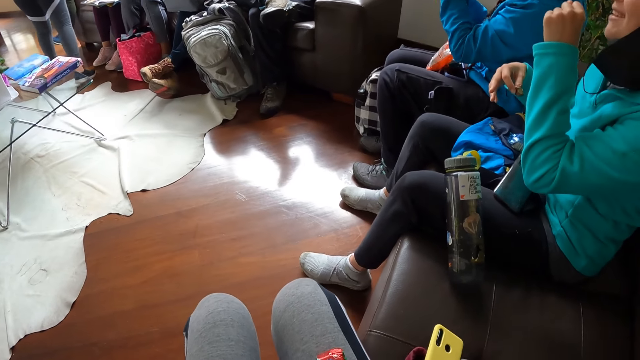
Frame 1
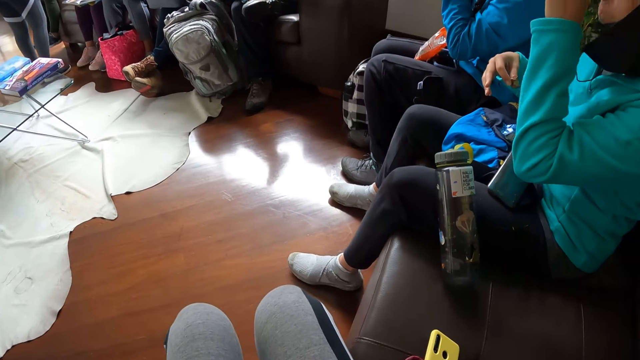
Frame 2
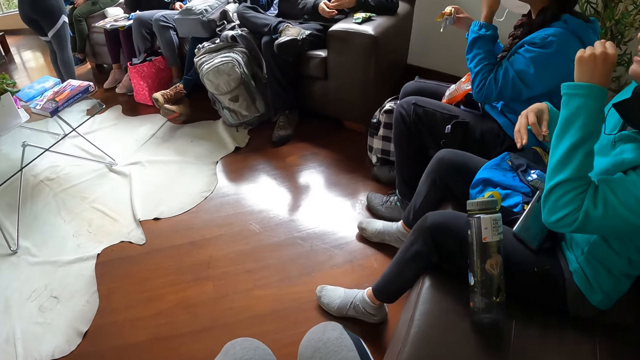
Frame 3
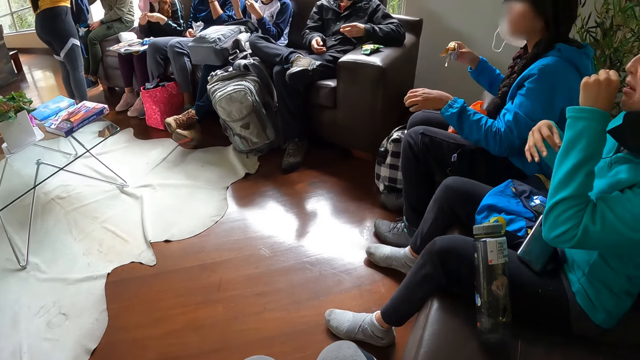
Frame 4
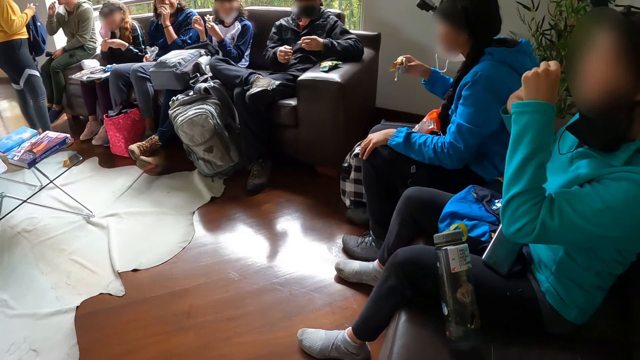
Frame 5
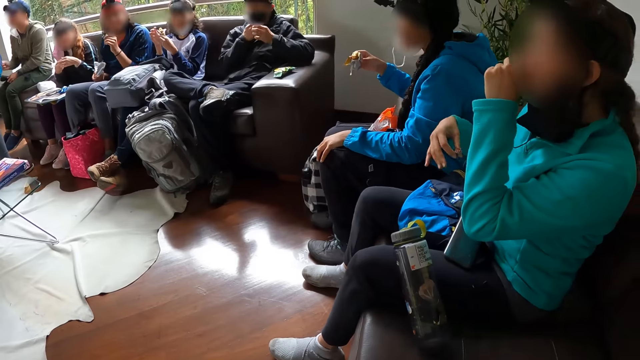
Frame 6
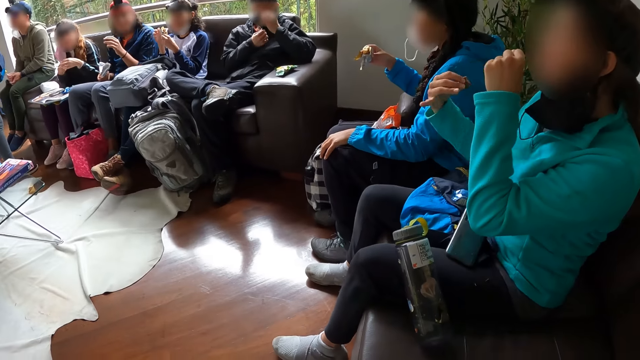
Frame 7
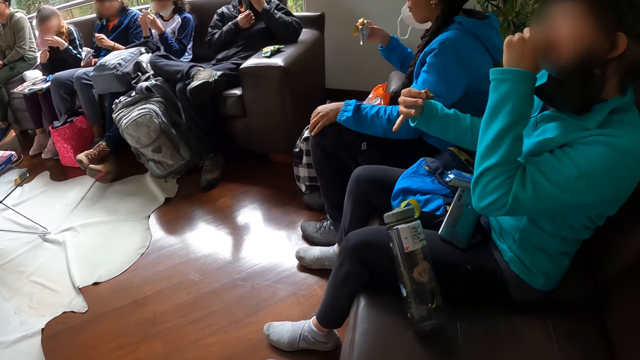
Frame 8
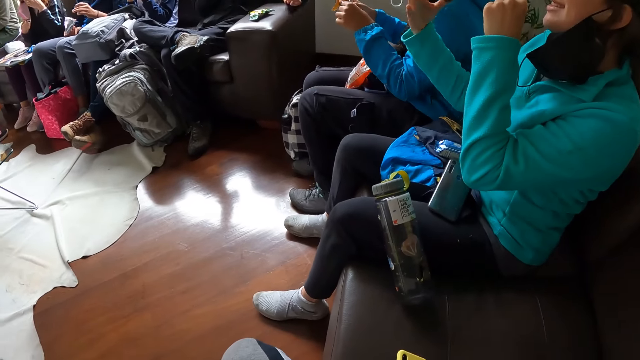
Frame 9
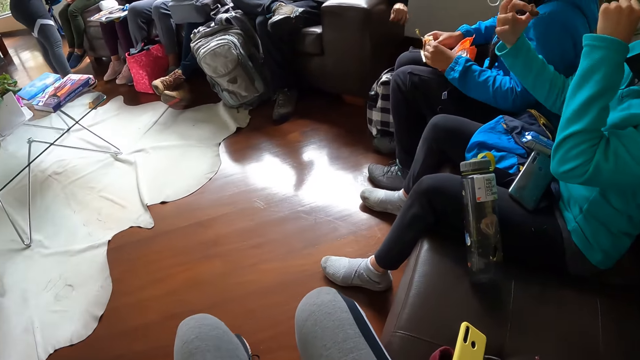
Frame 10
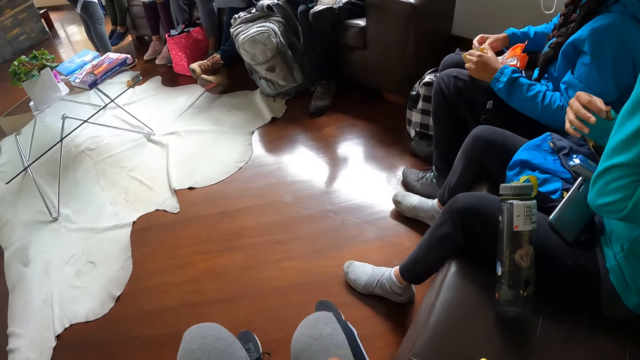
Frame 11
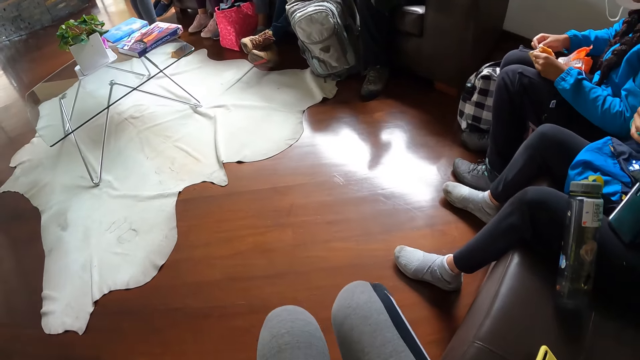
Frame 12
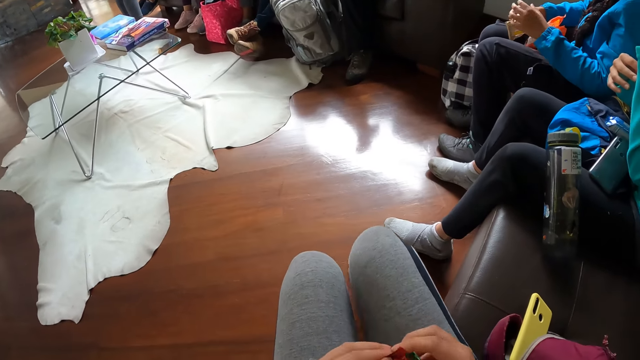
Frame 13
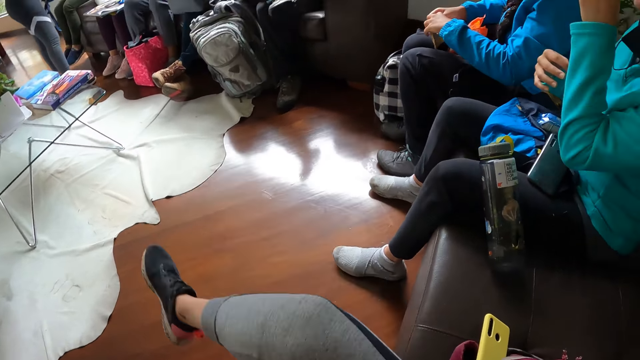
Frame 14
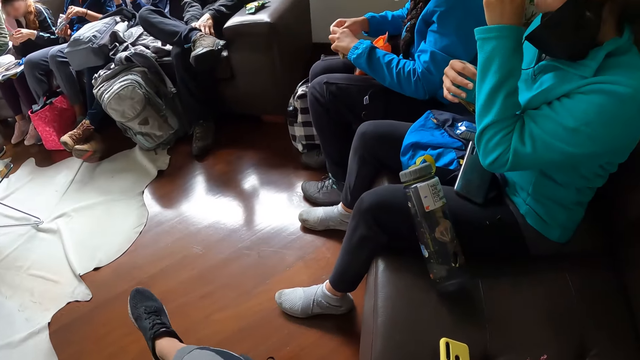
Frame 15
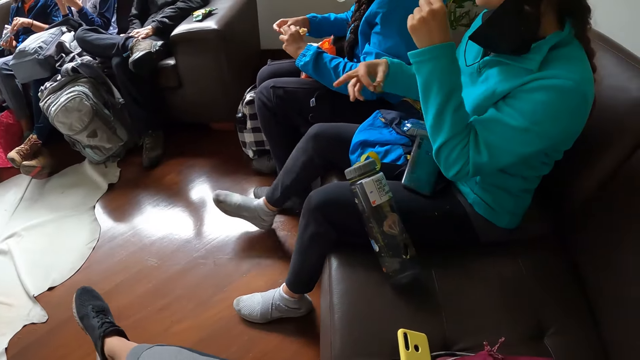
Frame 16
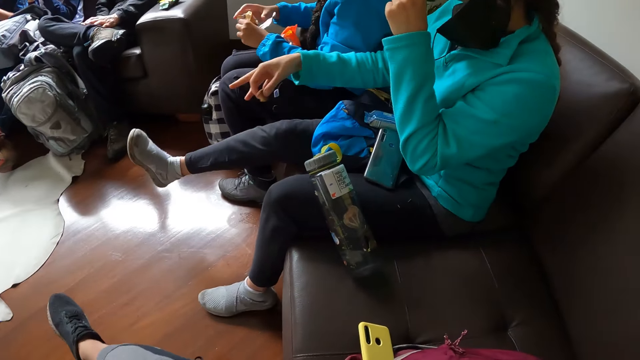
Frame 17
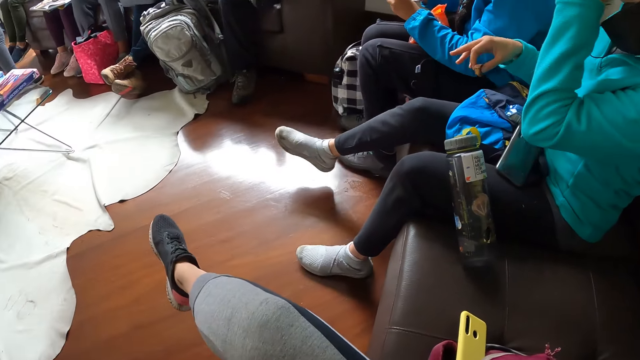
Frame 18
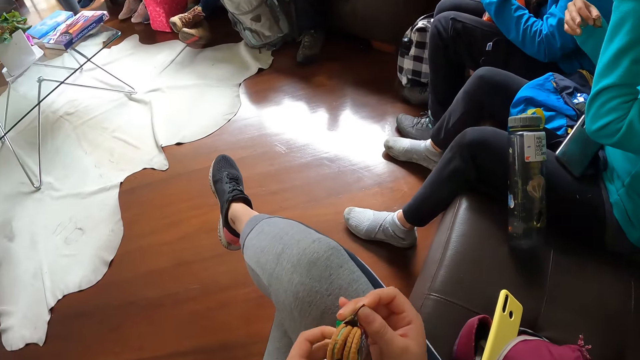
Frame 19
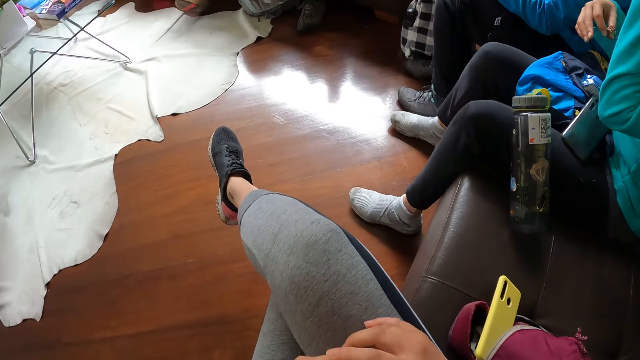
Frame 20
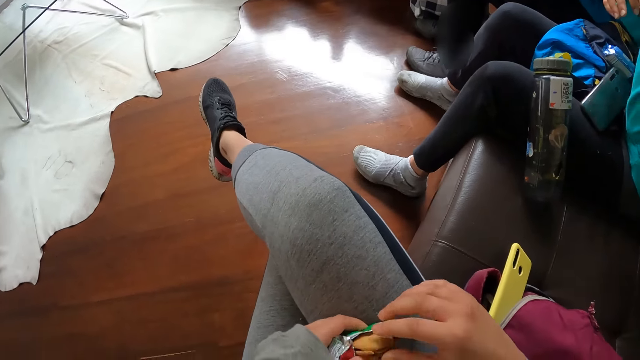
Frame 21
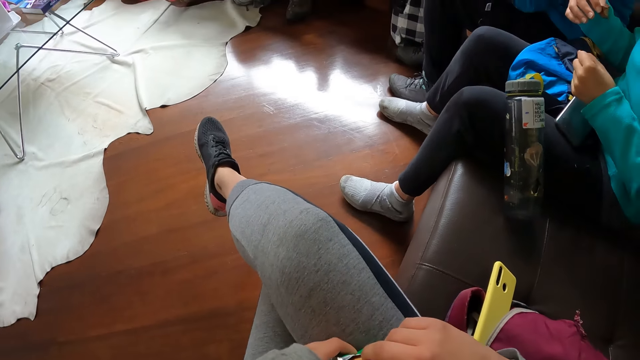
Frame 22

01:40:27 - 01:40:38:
A woman eats the chocolate in her left hand. A man eats the snack with his left hand. Another man interacts with another woman. A third woman eats the chocolate with her left hand. The first woman opens the wrapper with both hands. The camera wearer lifts her right leg. She opens the biscuit pack with both her hands.

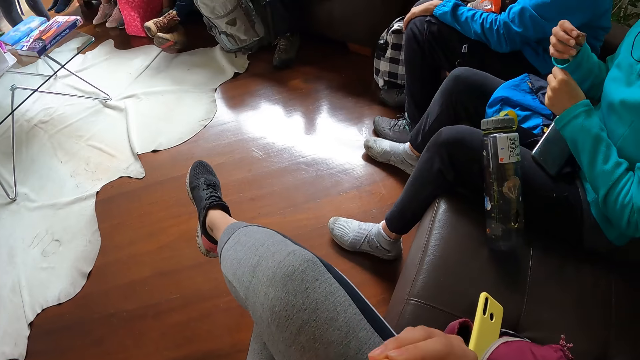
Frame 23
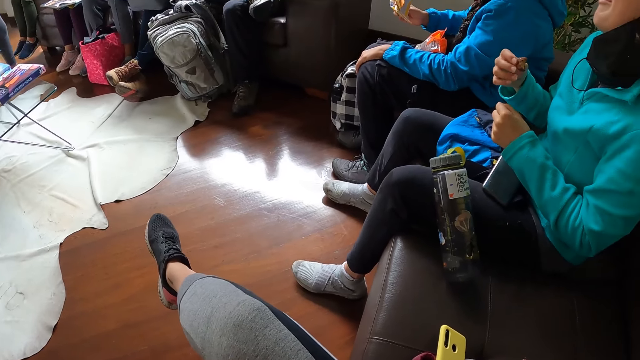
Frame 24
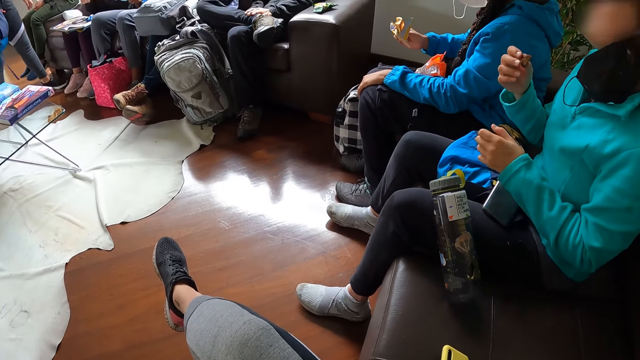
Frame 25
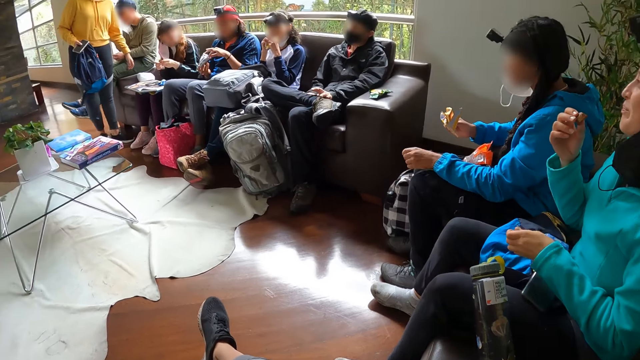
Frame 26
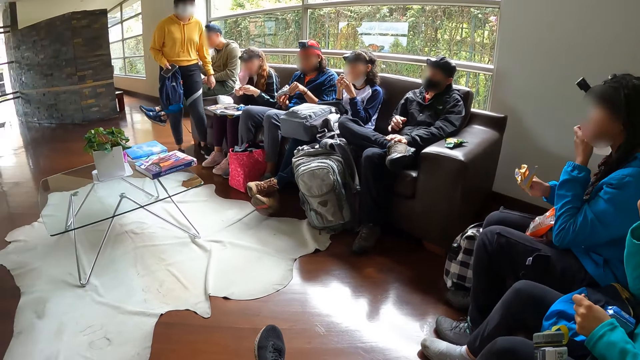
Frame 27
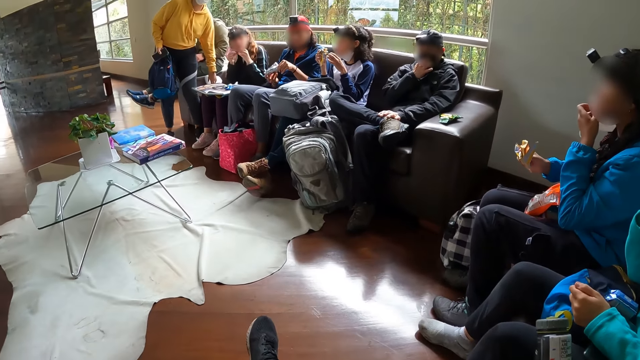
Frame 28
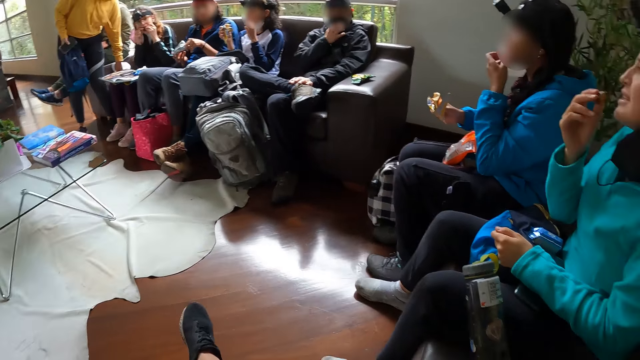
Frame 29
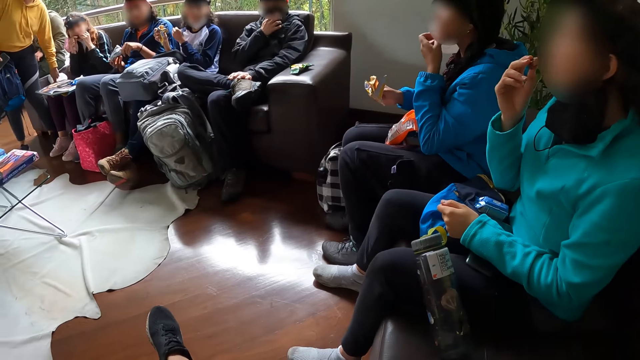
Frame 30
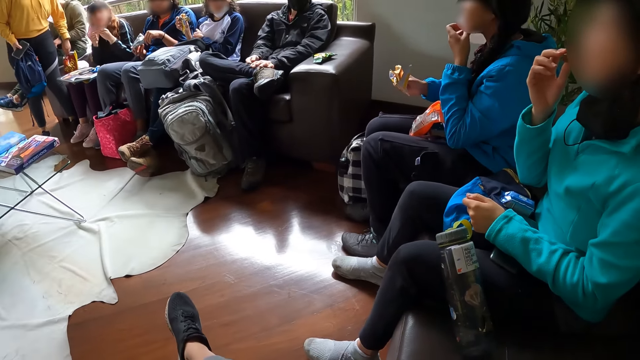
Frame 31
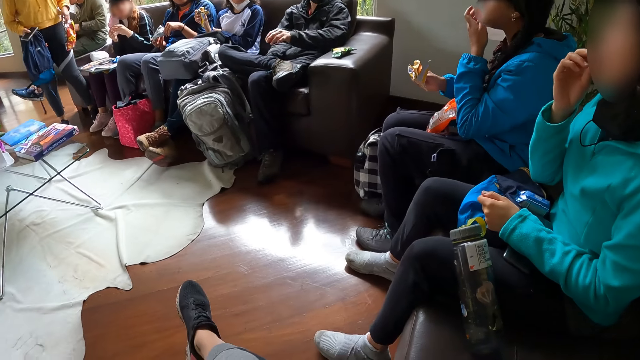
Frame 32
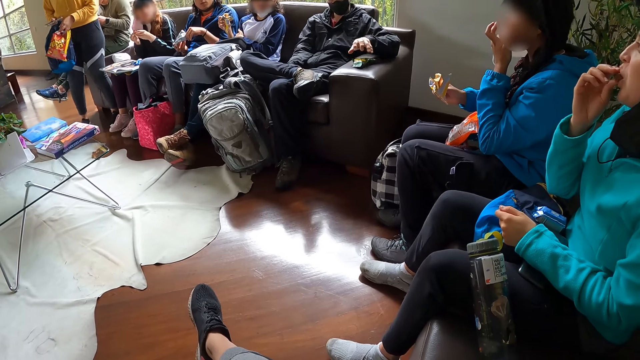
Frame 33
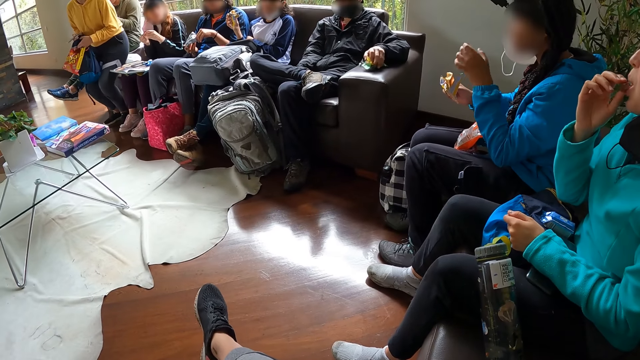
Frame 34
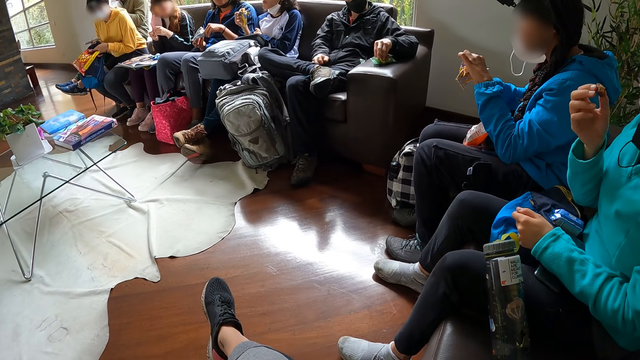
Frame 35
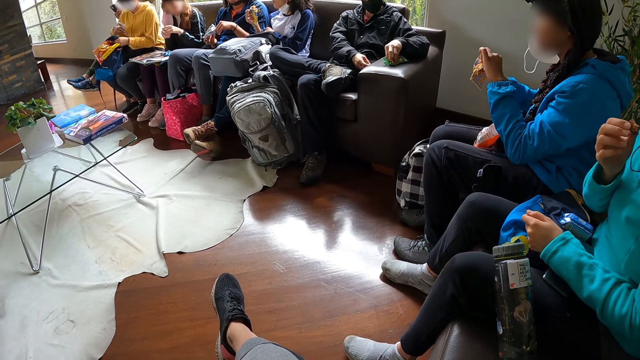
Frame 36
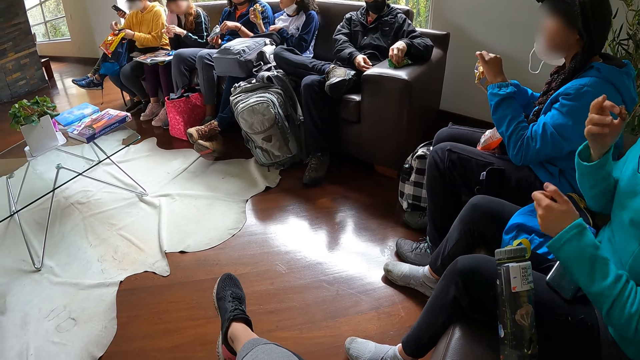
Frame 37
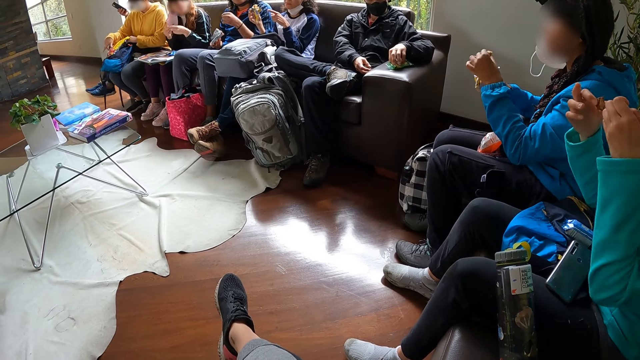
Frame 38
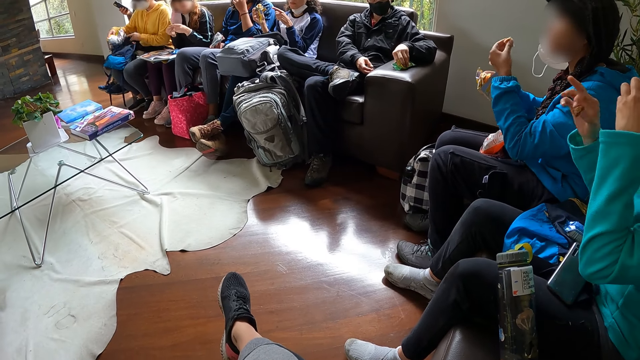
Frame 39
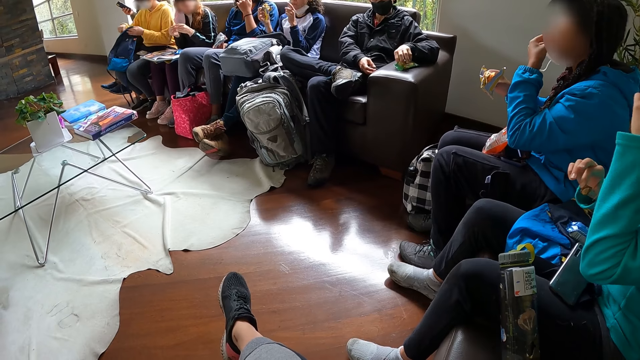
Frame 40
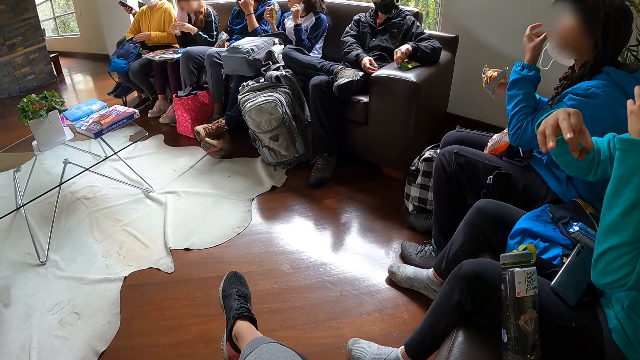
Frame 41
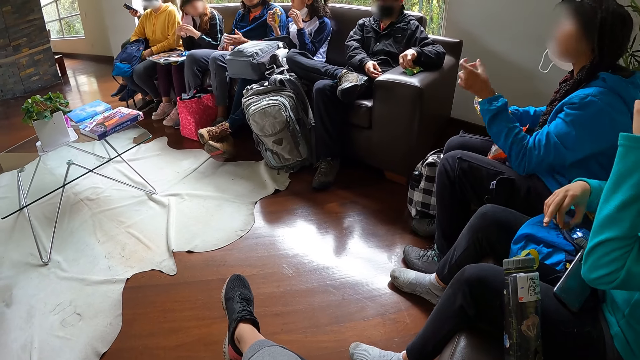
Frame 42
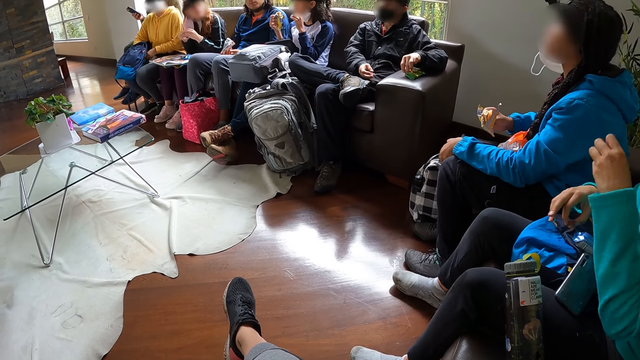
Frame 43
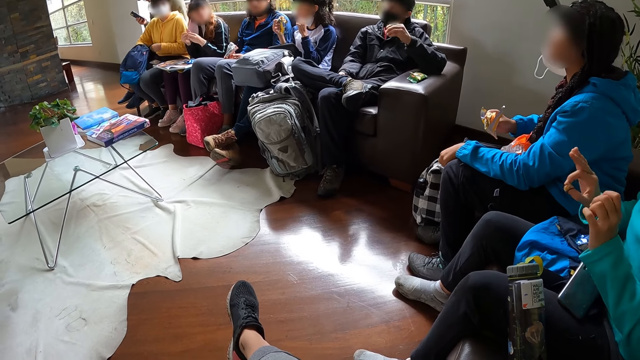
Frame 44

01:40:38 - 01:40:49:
The camera wearer eats the biscuit with her right hand. A woman holds the bag together with a phone in her right hand. A girl eats the toast with her right hand. The camera wearer looks around. The woman picks up a snack on the chair with her left hand. Another woman eats the chocolate with her right hand. A man picks up a biscuit from the chair arm with his right hand. The first woman holds the bag together with the snacks in her left hand and sits on the chair. Another man removes a snack from the snack pack with his left hand. The first woman drops the phone on her leg with her right hand. A third man operates a phone with his right hand. A third woman breaks a chocolate from the chocolate in her right hand with her left hand. The first woman picks up the snack in her left hand with her right hand. The second man eats the snack with his left hand. The third woman eats the chocolate in her left hand. The first woman drops the snack in the bag with her right hand and zips the bag with her left hand.
